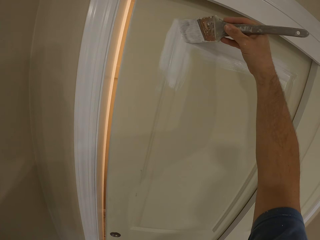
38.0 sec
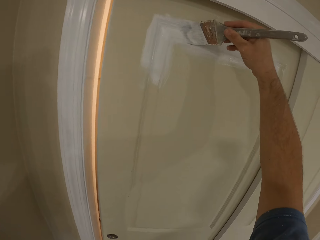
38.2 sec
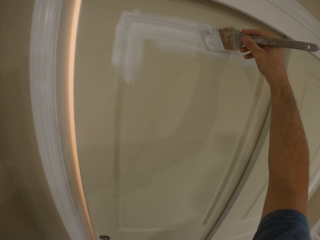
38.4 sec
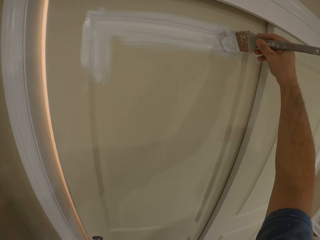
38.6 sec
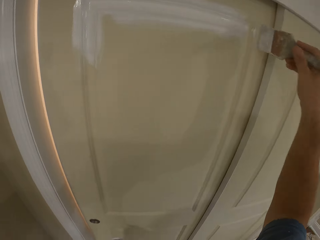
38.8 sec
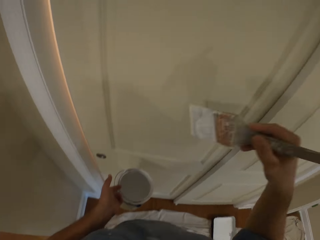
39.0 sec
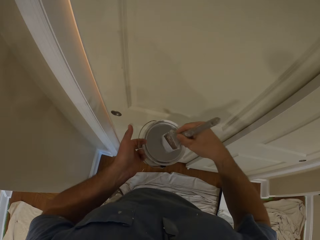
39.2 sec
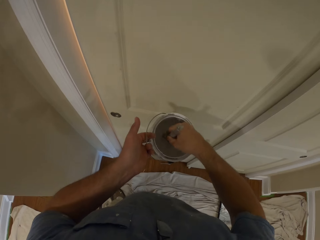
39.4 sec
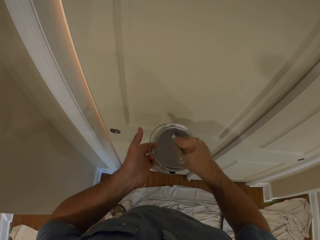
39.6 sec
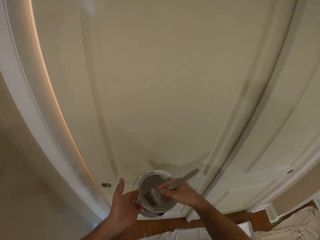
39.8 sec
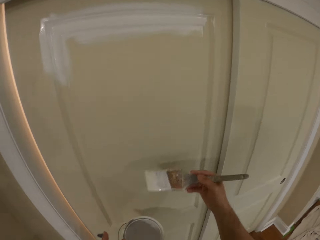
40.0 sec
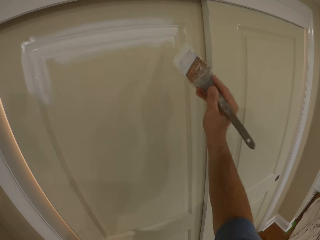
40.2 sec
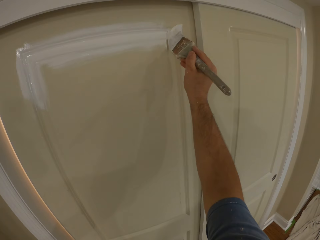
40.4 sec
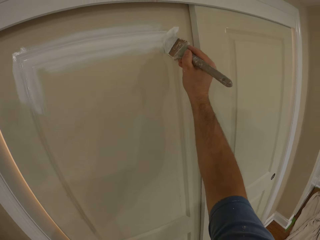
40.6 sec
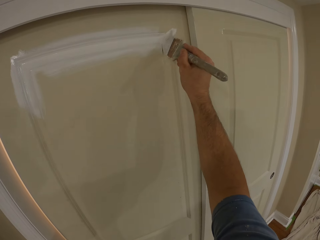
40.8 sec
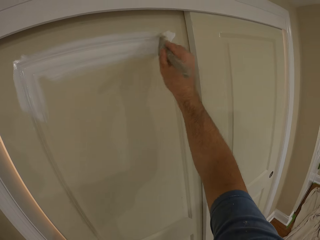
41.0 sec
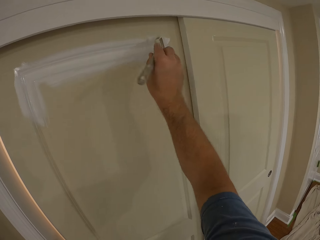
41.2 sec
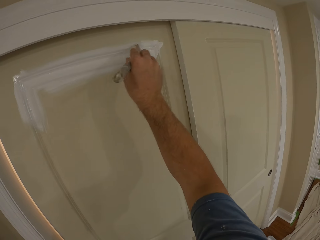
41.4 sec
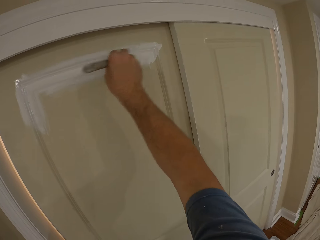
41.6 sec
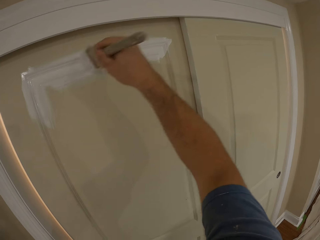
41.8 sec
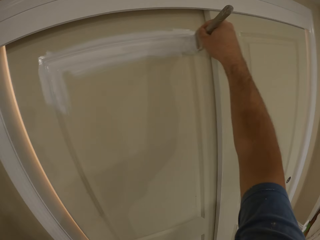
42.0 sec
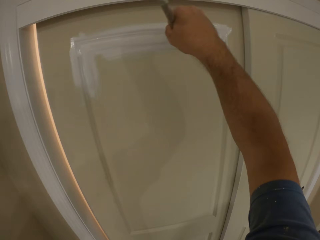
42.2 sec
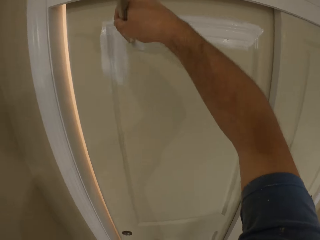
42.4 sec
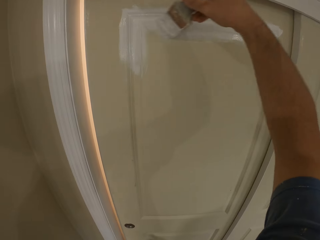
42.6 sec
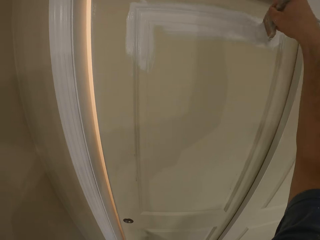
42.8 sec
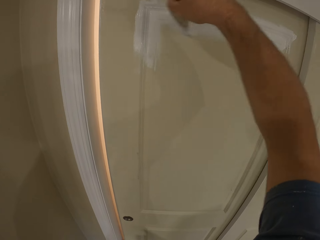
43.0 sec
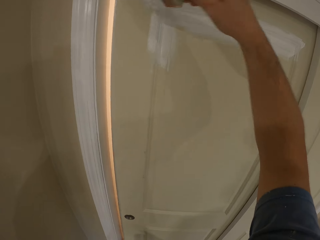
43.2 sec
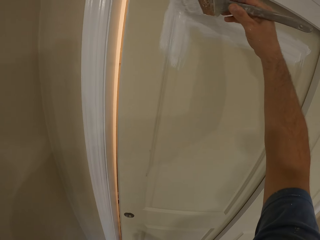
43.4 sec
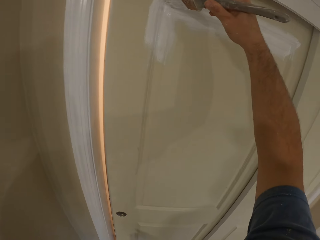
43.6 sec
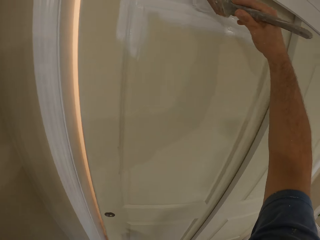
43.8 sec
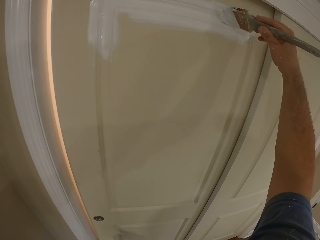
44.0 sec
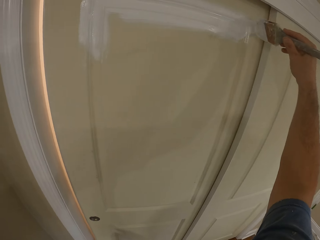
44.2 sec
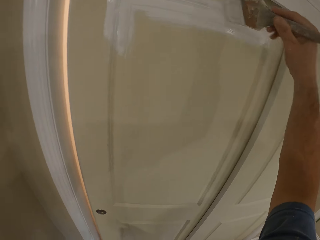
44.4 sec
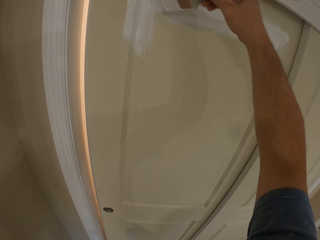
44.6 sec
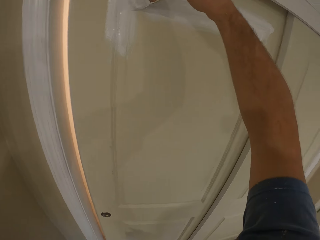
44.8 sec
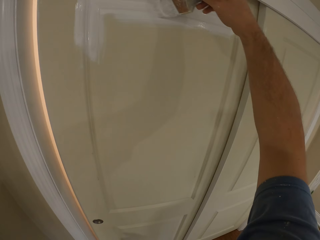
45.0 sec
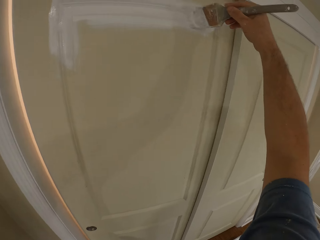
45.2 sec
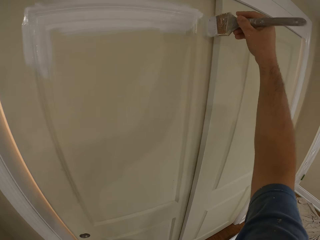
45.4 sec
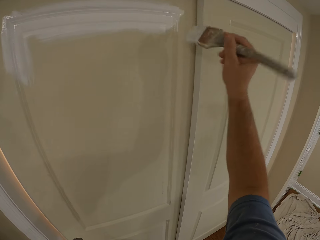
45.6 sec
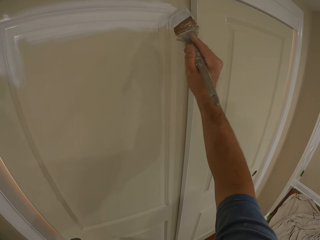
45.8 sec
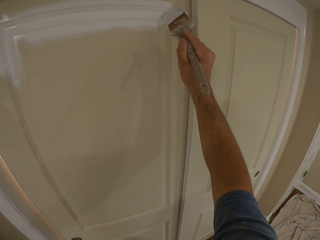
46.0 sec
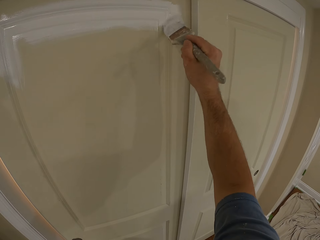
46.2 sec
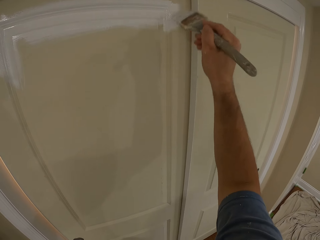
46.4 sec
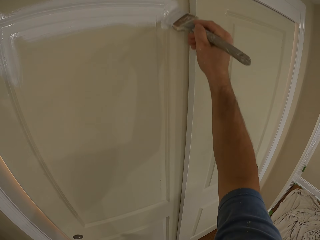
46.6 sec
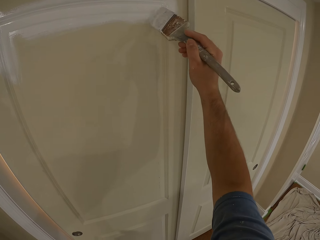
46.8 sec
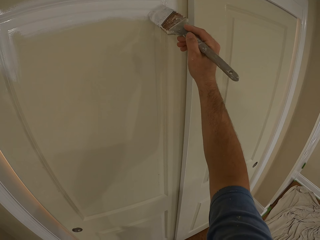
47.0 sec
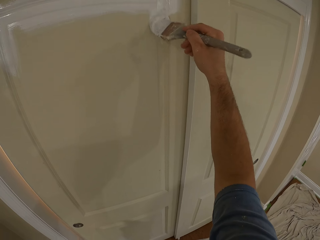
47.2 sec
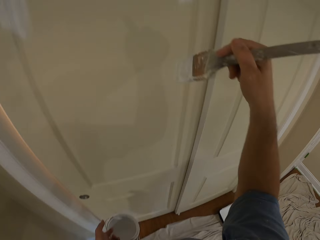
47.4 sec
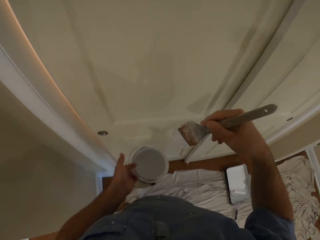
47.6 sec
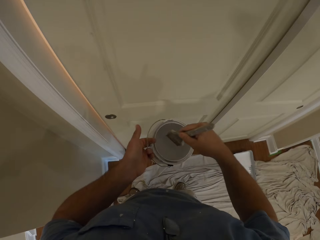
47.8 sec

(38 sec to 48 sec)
The camera wearer dips the paint brush into the bucket of paint. They paint the sliding door with the paint brush.

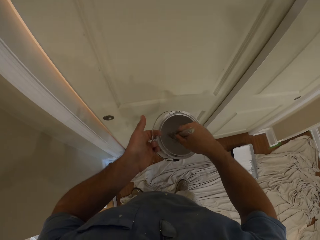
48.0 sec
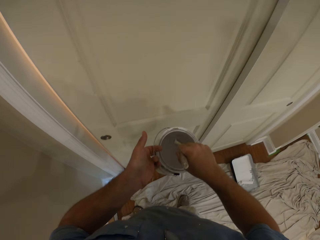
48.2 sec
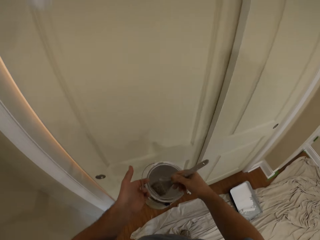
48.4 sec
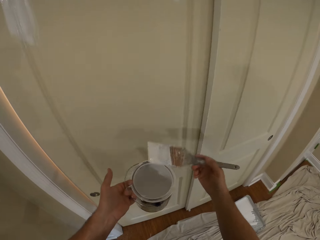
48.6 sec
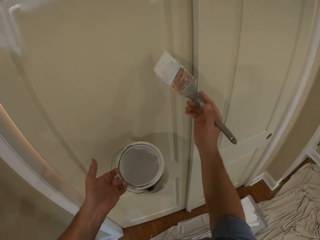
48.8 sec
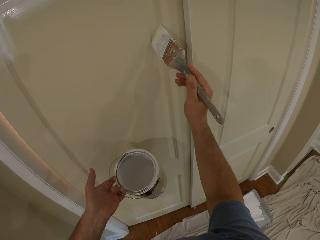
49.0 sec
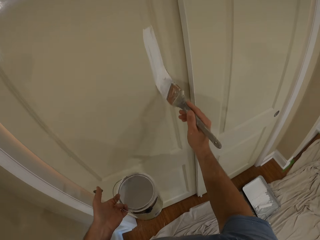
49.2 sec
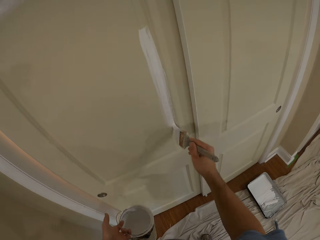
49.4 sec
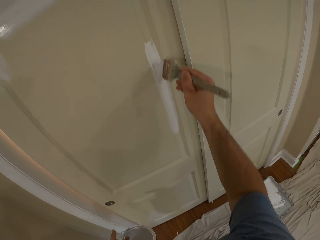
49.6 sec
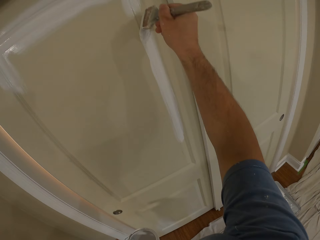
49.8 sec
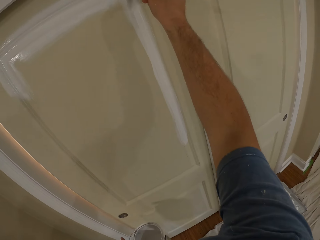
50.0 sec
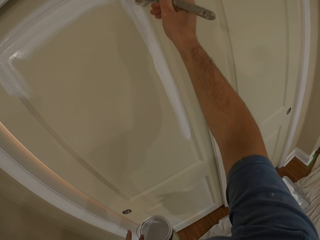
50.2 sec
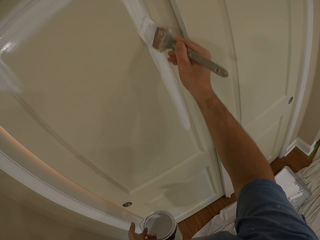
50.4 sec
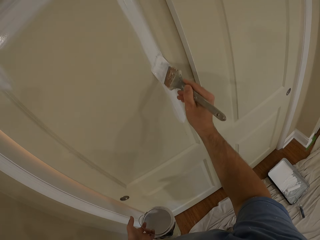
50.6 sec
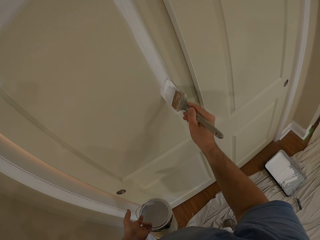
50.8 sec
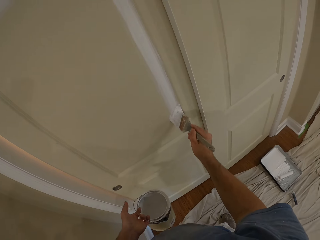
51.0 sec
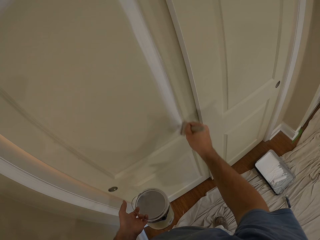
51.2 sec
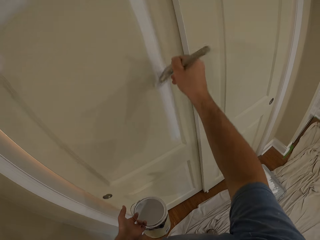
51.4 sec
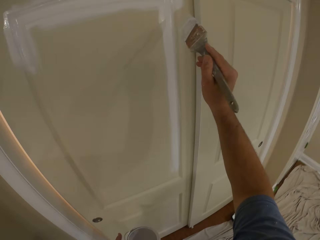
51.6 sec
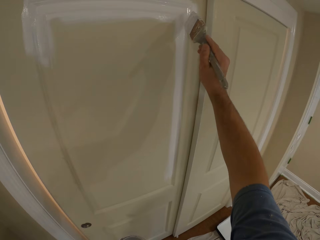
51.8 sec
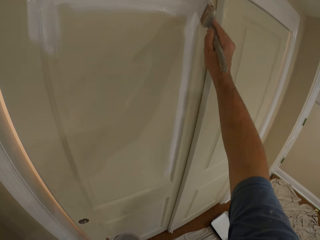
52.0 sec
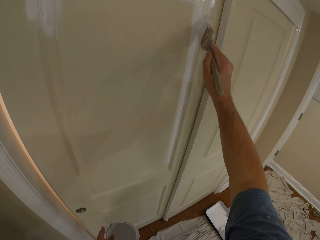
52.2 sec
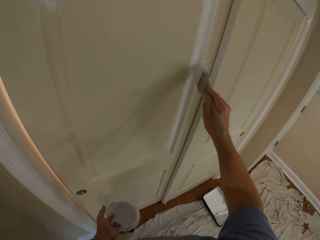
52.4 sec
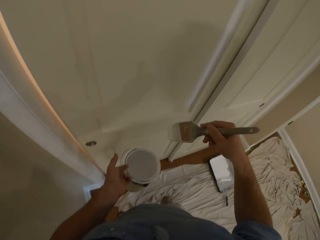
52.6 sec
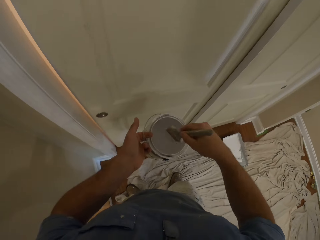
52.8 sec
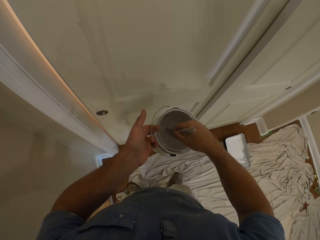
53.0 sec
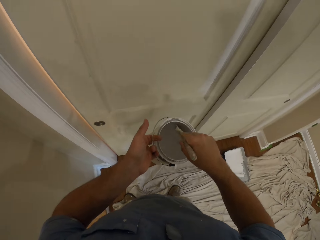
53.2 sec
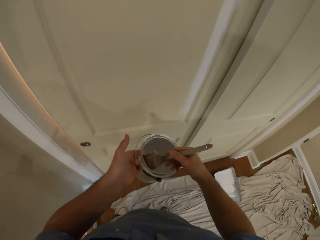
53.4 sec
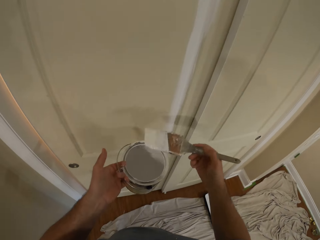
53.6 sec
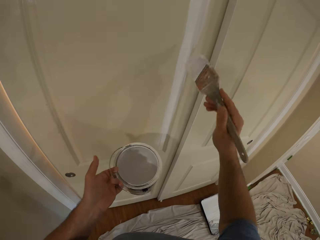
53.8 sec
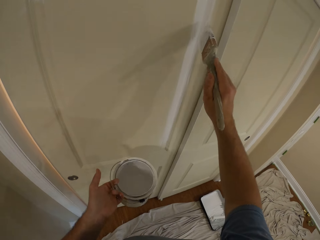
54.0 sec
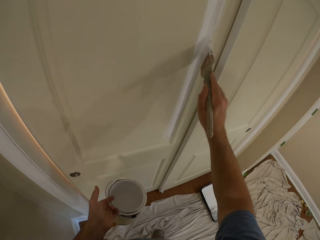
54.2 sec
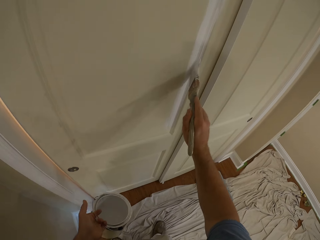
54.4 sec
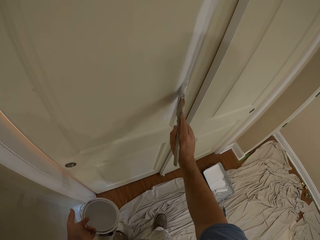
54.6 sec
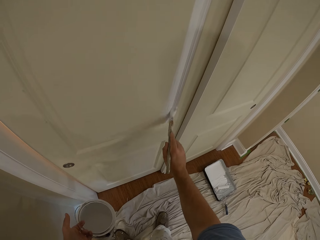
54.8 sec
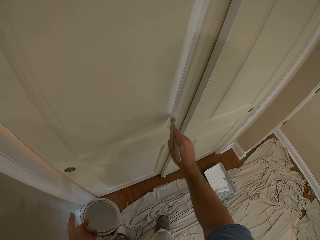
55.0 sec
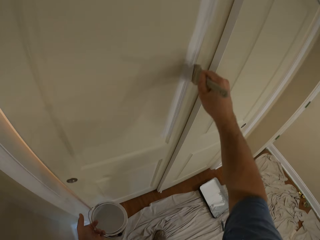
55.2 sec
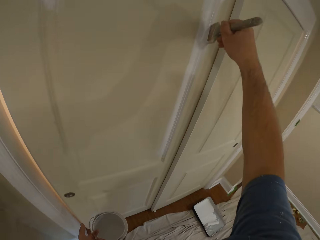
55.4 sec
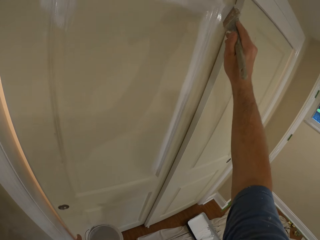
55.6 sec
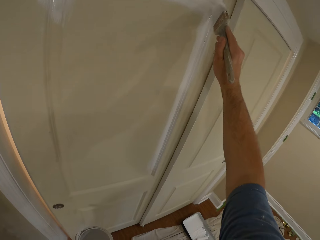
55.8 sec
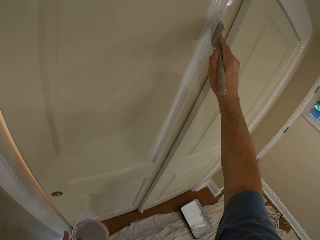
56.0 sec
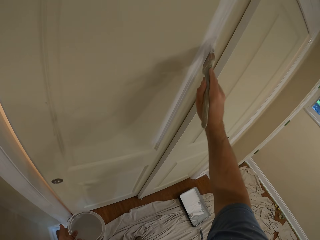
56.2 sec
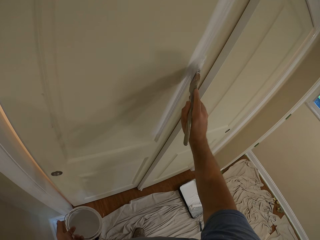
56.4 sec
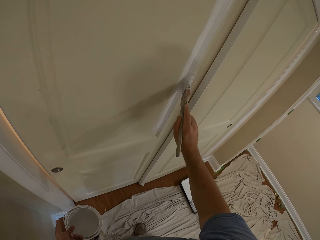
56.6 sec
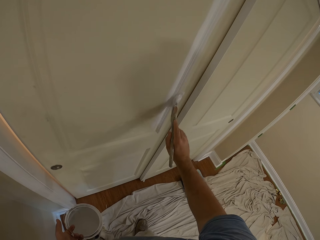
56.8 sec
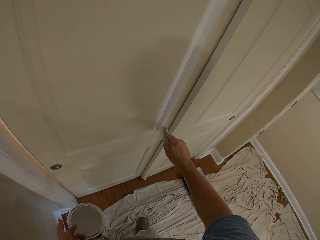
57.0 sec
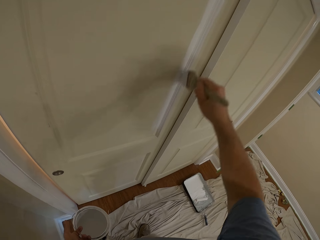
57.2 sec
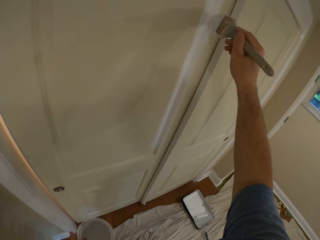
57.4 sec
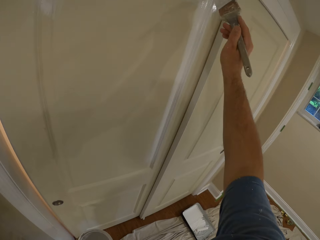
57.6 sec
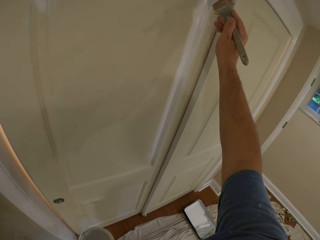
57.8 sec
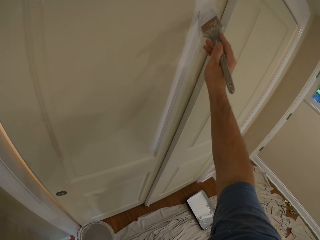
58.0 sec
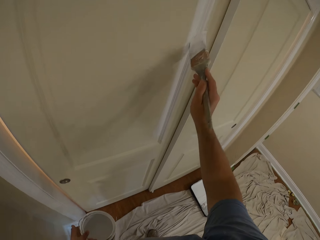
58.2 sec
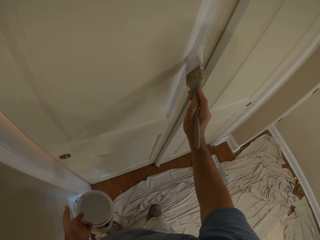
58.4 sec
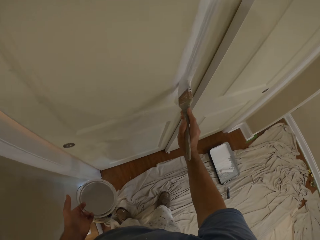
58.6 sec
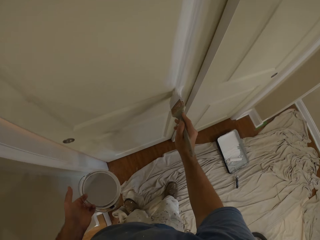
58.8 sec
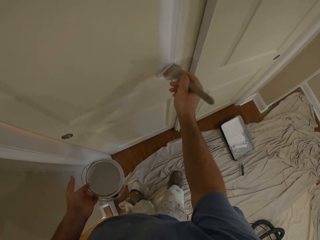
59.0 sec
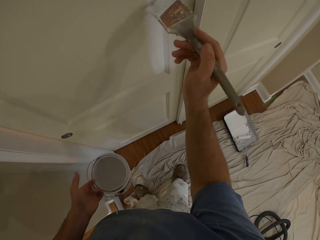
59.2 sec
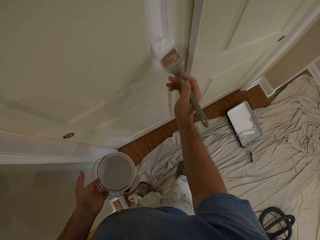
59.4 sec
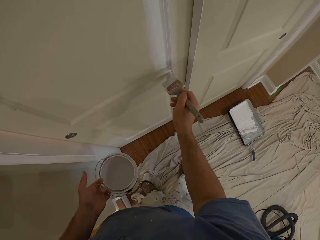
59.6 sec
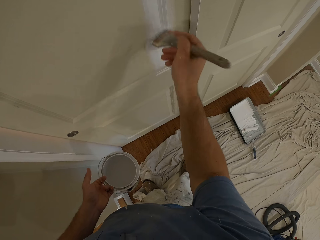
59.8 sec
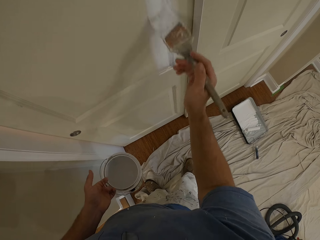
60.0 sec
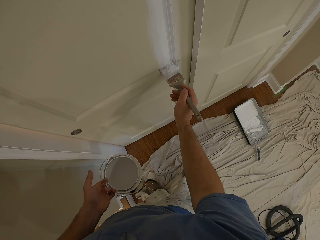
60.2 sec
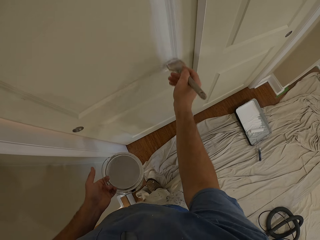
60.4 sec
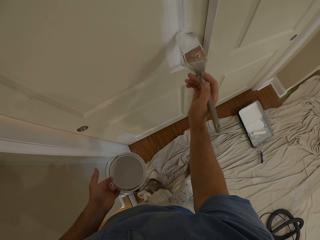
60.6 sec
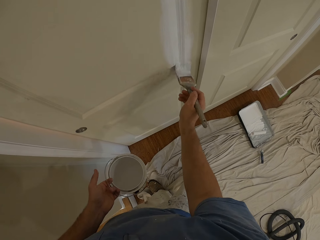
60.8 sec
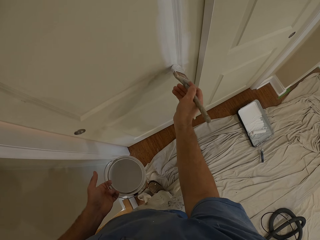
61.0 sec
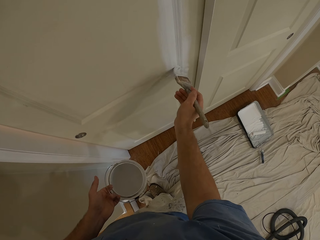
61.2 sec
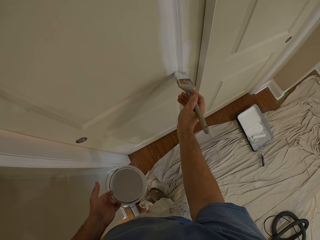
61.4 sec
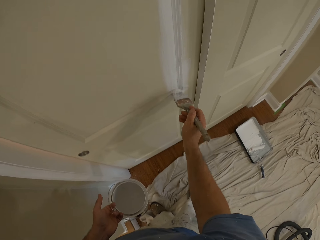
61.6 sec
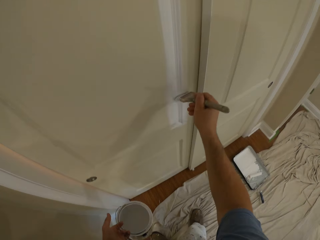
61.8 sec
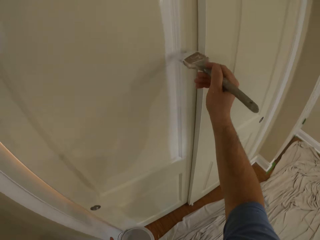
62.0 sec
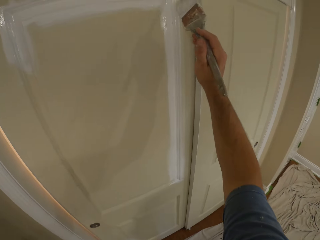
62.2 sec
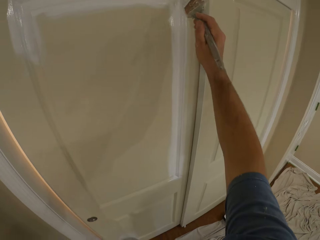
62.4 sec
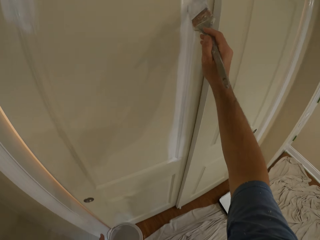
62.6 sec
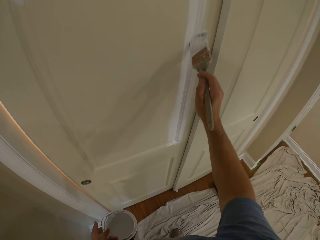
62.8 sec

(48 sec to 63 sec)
The camera wearer dips the paint brush into the bucket of paint. They paint the sliding door with the paint brush. They dip the paint brush into the bucket of paint. They paint the sliding door with the paint brush.
